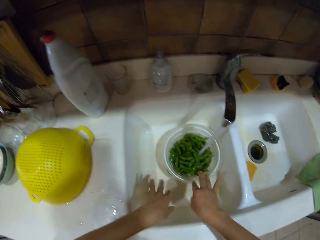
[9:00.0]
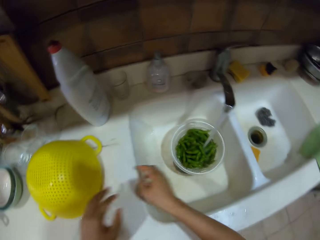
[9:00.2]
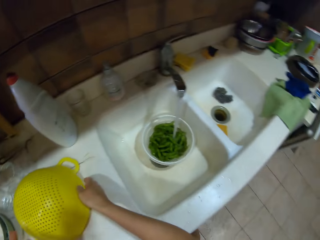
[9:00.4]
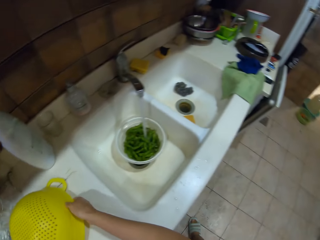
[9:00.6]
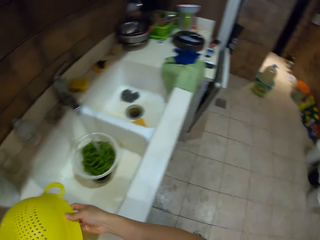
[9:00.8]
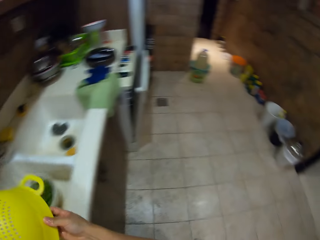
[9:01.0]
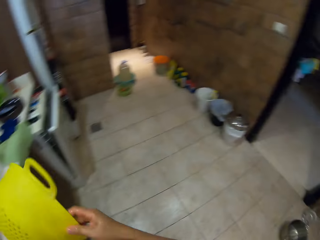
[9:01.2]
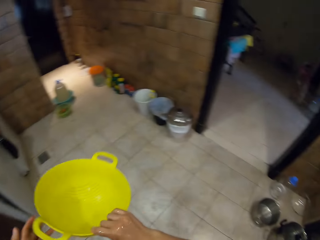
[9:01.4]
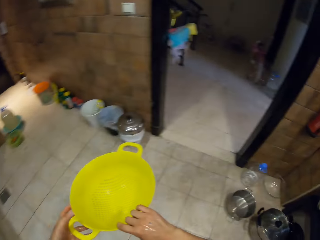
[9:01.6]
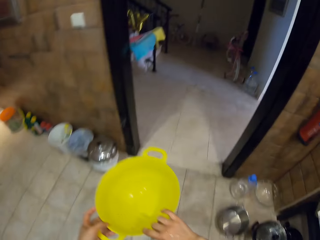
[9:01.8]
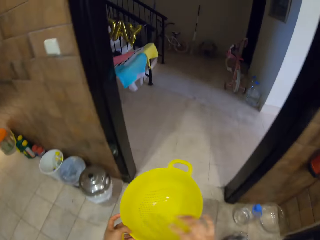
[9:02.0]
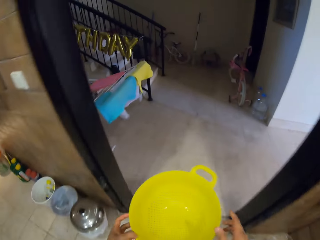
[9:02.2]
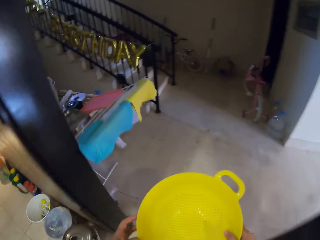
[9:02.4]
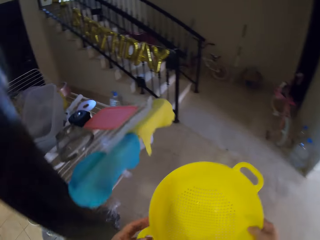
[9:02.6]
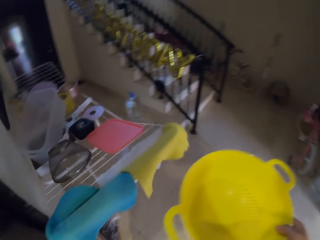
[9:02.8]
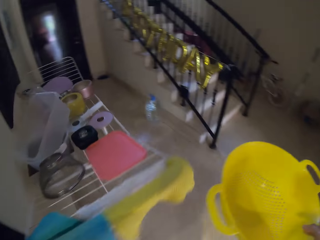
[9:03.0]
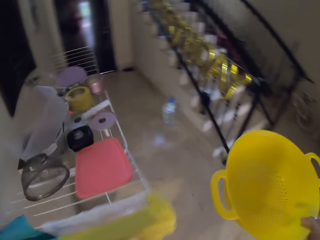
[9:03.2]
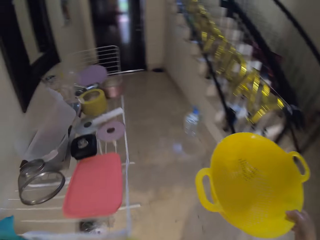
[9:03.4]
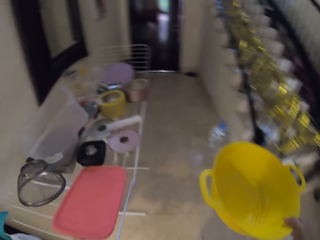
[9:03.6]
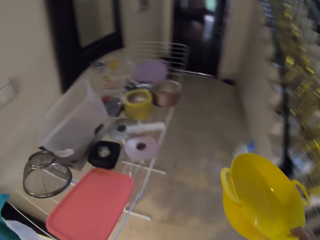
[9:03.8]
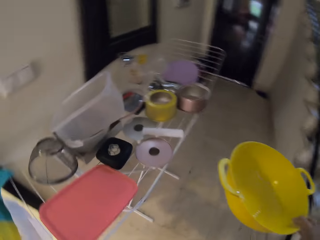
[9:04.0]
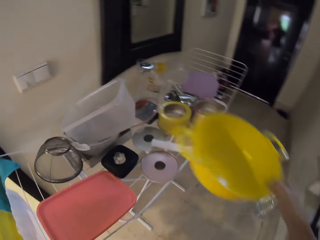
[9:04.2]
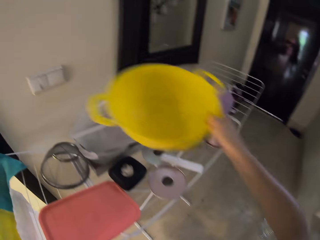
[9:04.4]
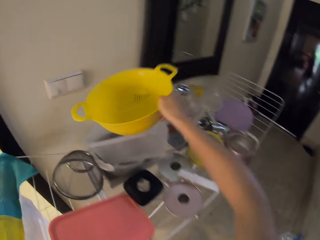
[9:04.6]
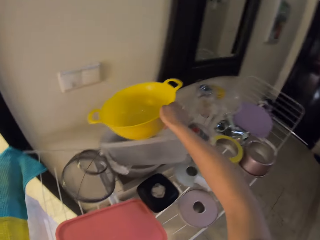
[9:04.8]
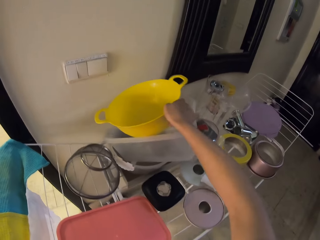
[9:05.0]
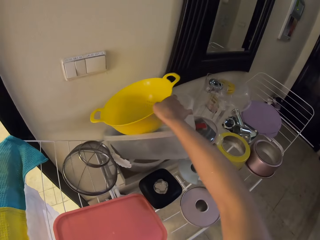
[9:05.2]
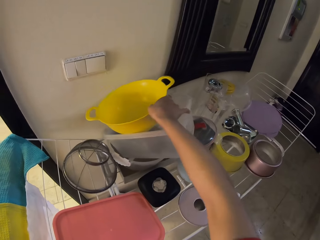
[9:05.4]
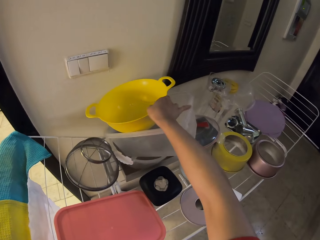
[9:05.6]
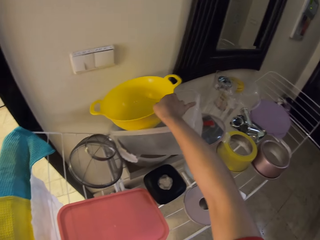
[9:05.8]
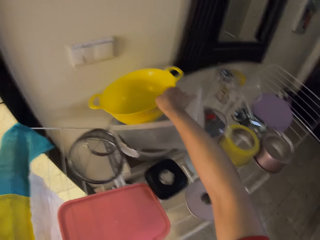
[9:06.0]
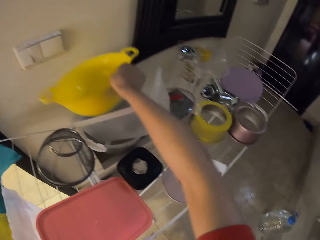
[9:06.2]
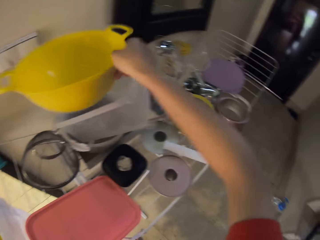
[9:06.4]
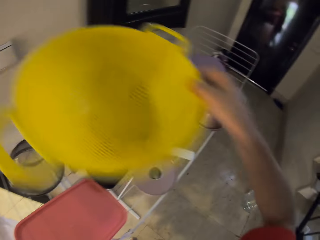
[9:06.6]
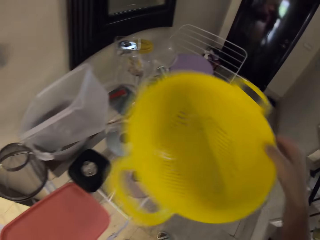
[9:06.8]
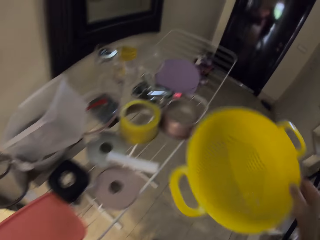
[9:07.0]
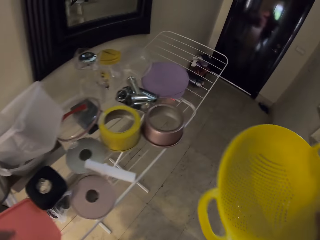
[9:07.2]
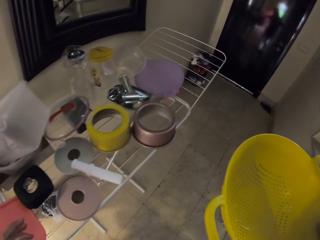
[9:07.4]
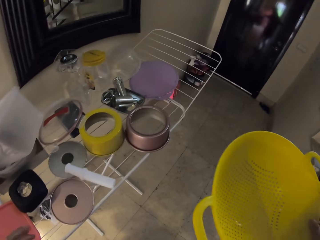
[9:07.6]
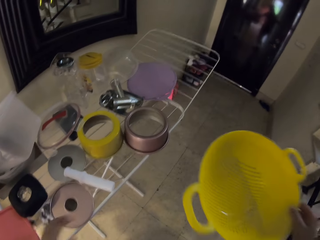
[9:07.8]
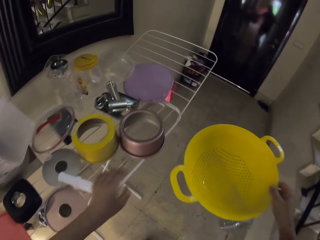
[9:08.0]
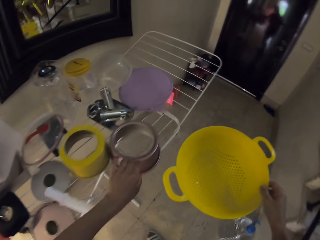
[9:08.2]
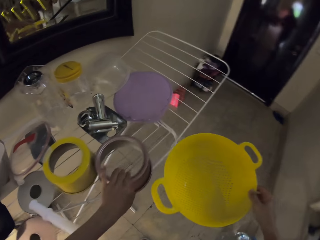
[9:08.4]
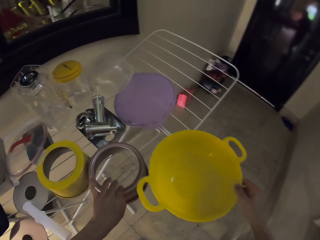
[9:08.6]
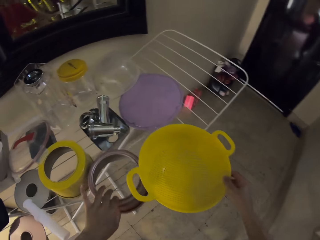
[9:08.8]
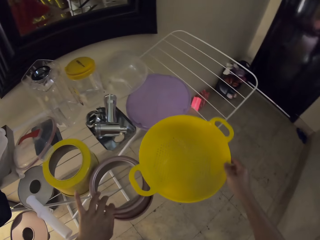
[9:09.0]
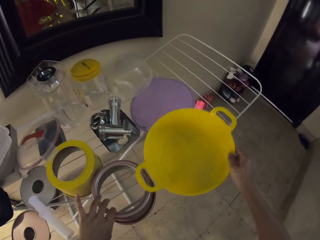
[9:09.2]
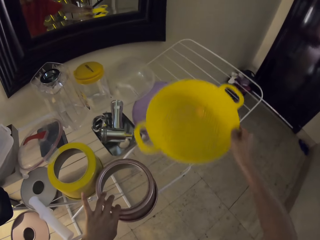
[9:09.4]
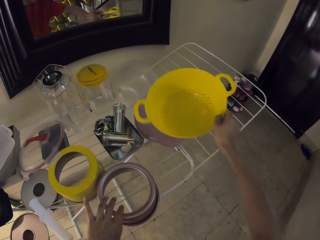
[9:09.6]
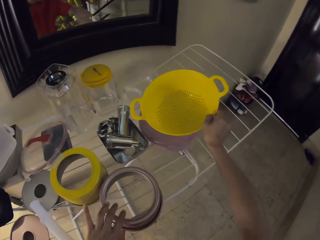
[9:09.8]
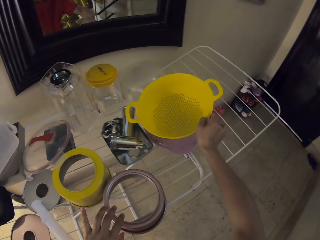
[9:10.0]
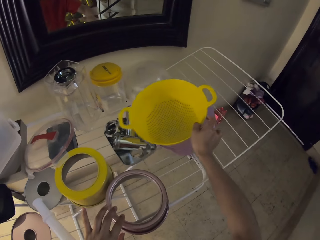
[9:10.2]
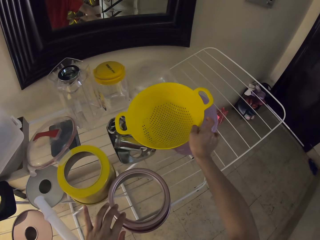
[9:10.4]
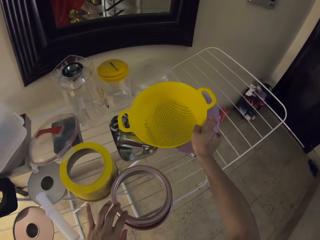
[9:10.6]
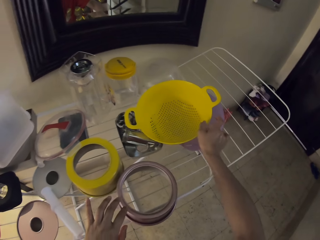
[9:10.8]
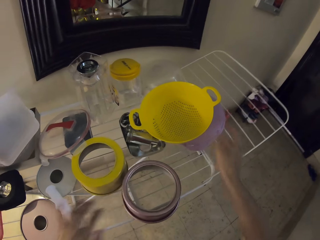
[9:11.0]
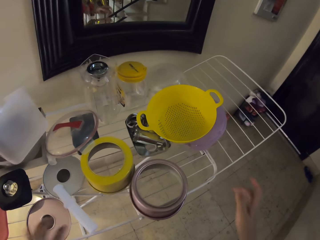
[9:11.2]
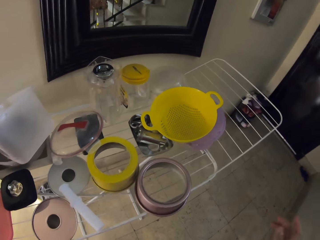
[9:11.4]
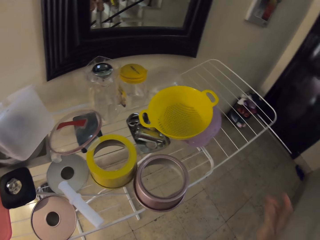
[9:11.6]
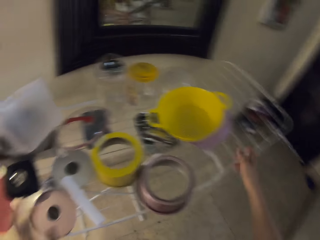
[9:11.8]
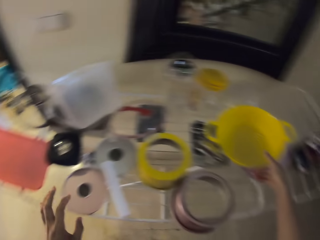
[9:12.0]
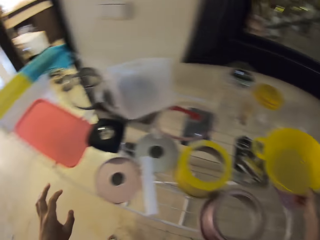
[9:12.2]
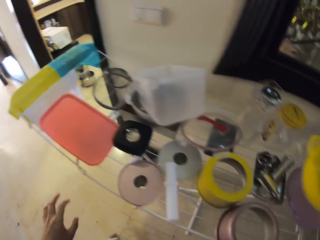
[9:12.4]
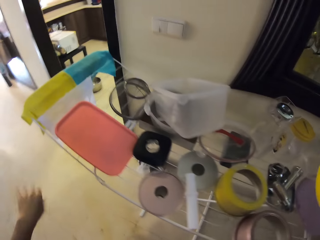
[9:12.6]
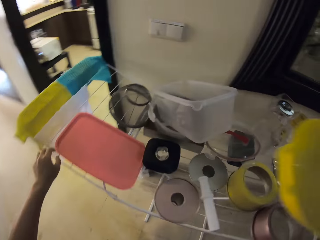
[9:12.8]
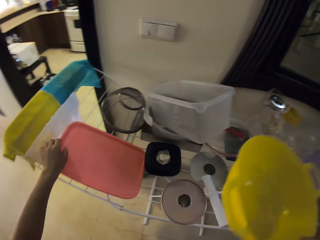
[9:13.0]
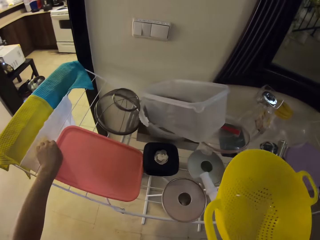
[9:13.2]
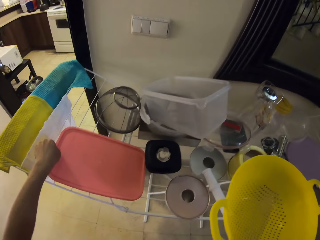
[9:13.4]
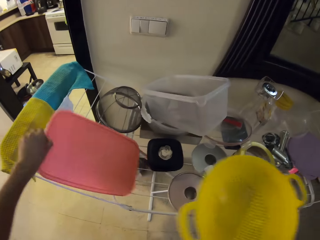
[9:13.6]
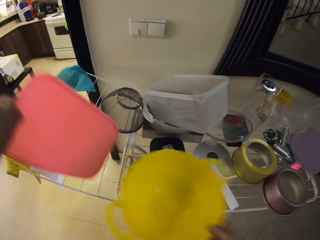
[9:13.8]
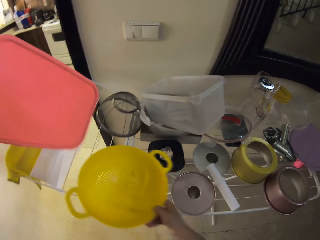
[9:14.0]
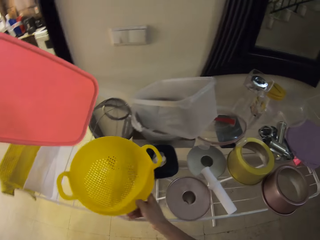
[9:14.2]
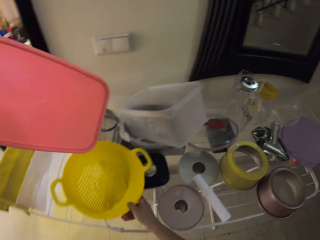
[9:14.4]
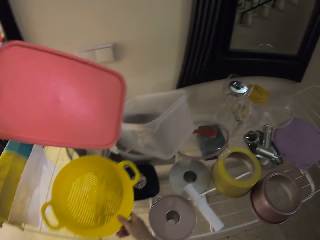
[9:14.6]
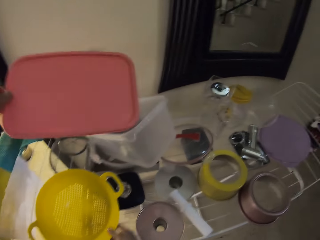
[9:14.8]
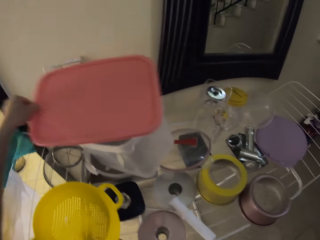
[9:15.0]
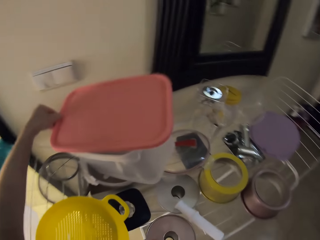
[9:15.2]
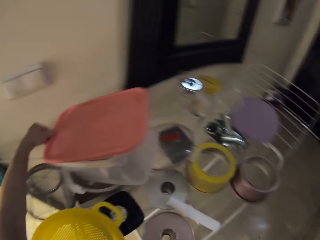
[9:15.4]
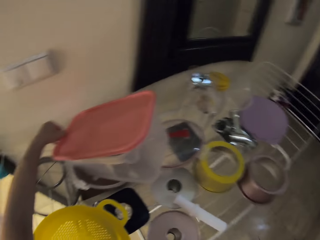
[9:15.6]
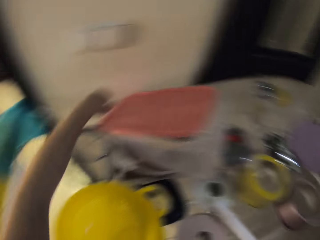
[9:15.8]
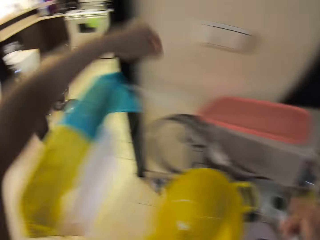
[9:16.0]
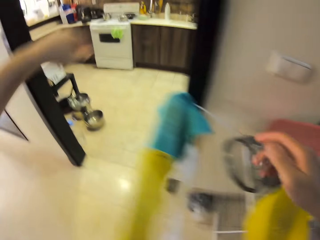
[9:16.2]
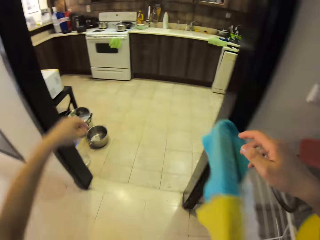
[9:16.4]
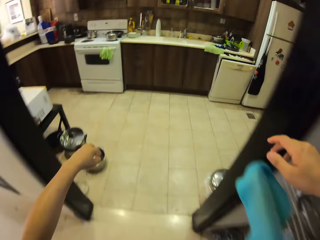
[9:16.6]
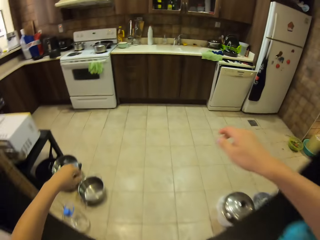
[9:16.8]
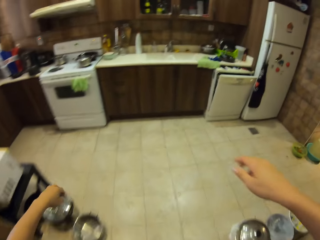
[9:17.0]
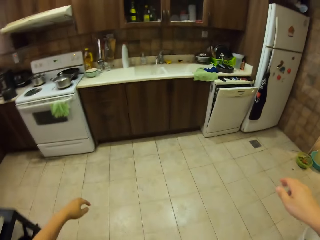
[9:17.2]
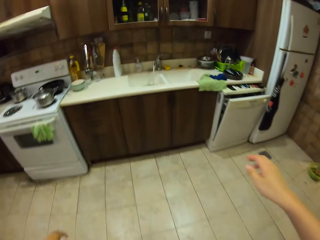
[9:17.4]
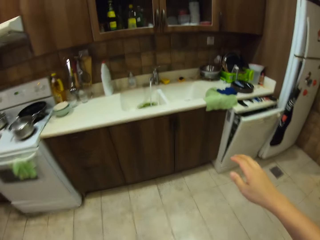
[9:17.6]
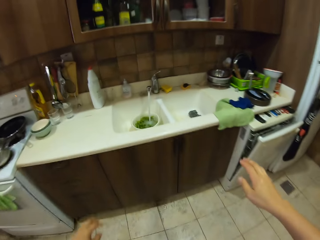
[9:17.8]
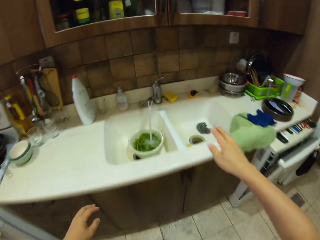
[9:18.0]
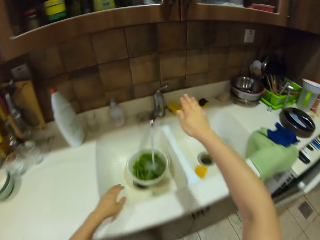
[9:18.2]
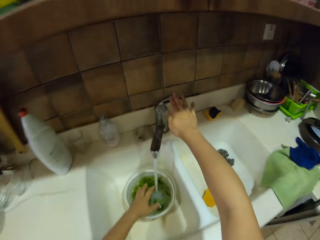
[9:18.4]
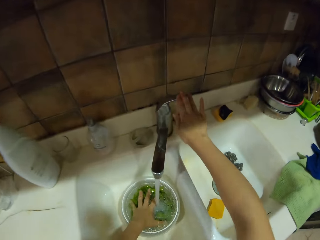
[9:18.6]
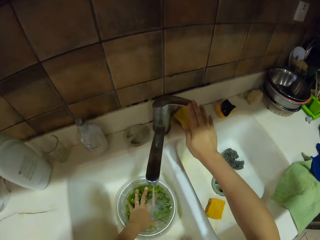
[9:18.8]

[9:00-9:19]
The camera wearer picks up the basin sieve or sieve strainer. They walk in the kitchen. They place the basin sieve on the container. They pick up the sieve strainer. They walk around the room. They place the basin sieve on the rack. They pick up the sieve strainer. They pick up the lid. They put the sieve bowl down. They cover the container. They walk in the kitchen.

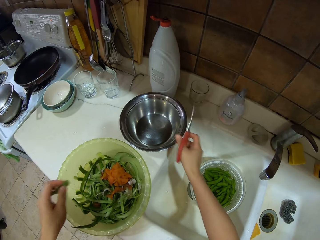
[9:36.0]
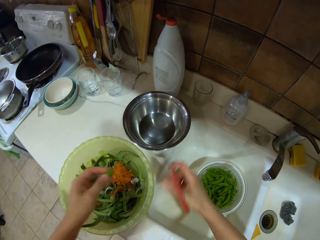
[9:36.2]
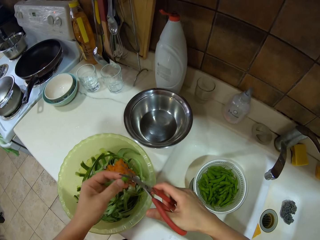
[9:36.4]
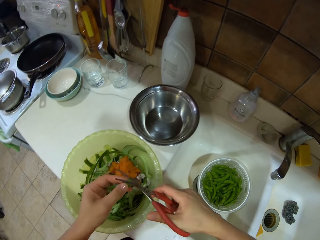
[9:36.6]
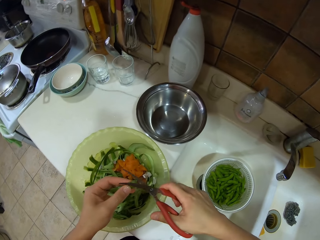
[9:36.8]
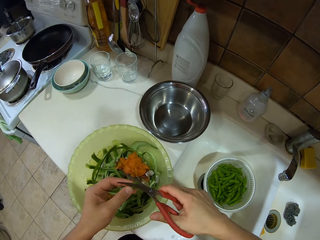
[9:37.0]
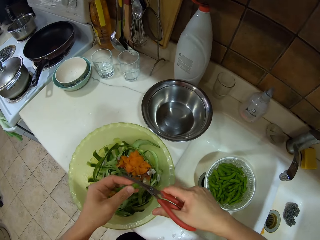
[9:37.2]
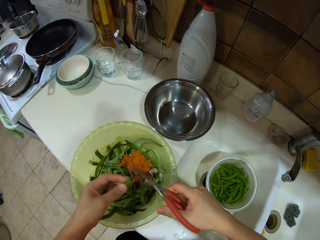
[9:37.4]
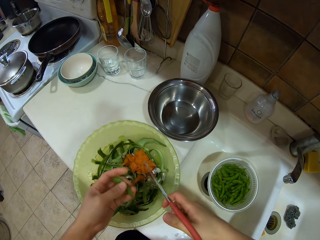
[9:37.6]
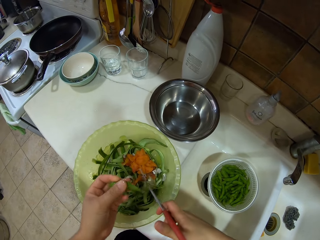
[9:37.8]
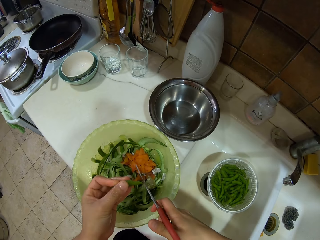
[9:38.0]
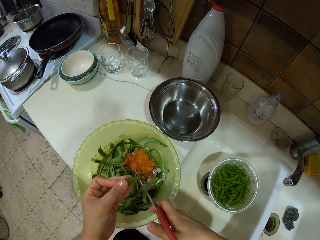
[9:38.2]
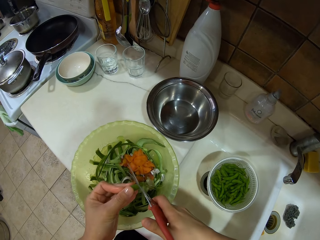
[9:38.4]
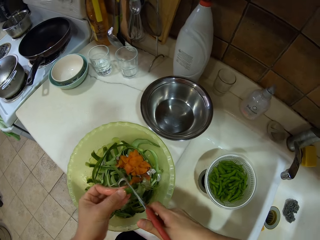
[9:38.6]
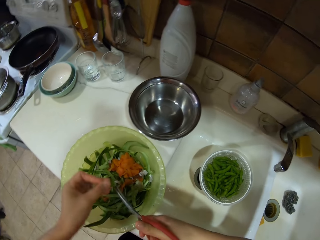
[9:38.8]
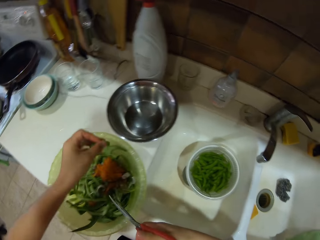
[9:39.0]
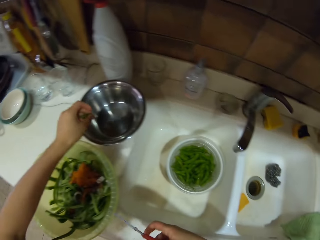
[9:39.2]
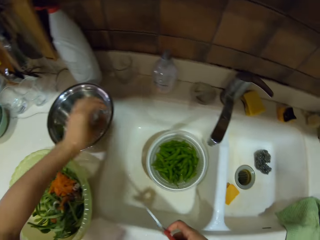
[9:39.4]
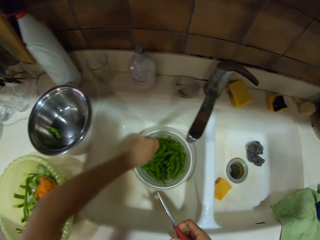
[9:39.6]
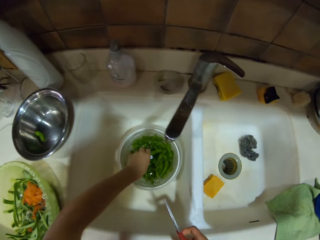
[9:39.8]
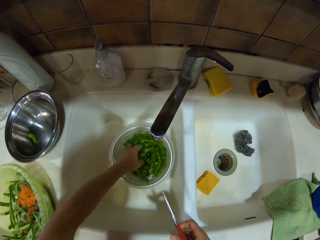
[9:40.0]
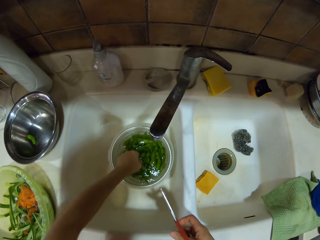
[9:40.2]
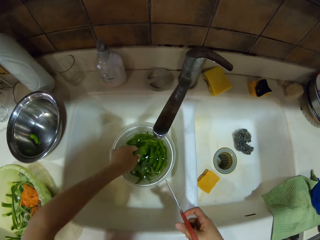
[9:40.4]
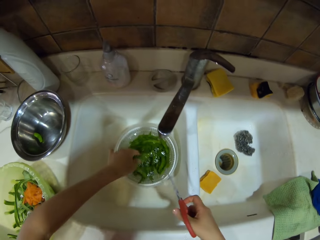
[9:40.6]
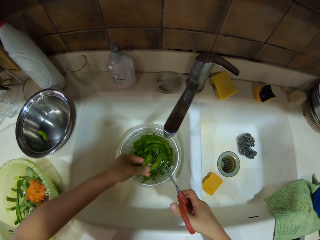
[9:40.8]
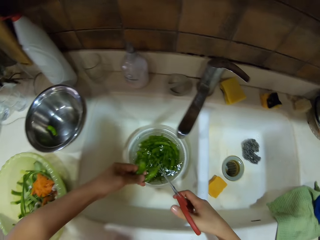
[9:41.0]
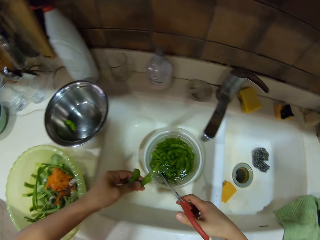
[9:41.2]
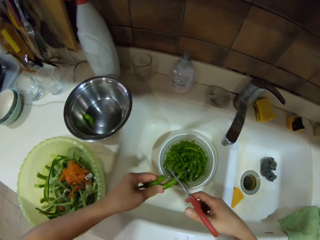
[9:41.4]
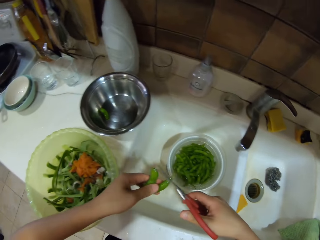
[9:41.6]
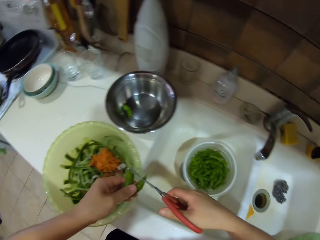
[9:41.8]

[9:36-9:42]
The camera wearer cuts the pod on the green bean. They place the green bean in the bowl. They pick up the green beans. They cut the pod.
